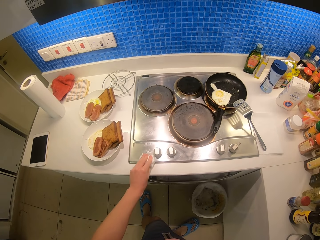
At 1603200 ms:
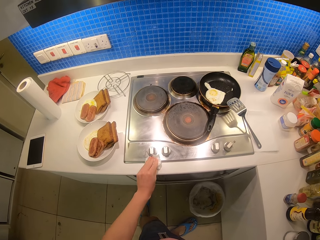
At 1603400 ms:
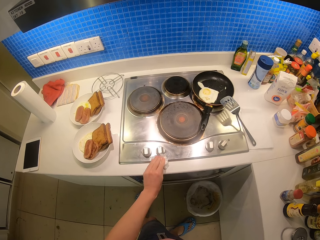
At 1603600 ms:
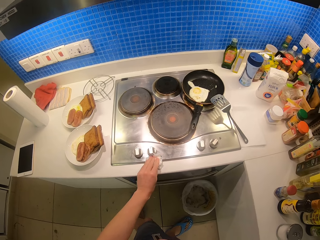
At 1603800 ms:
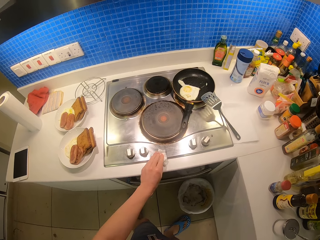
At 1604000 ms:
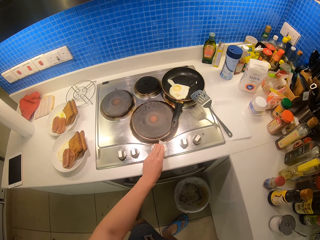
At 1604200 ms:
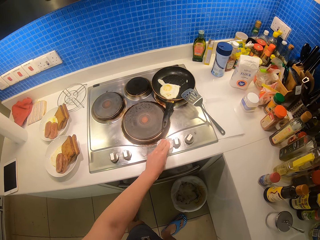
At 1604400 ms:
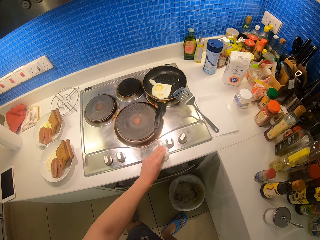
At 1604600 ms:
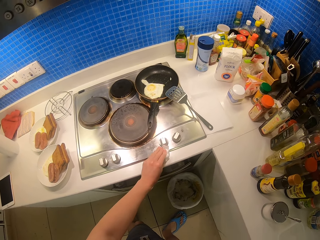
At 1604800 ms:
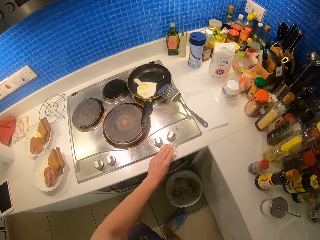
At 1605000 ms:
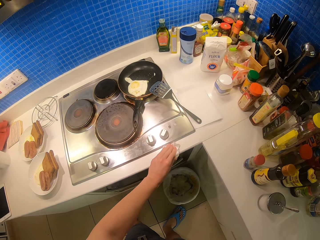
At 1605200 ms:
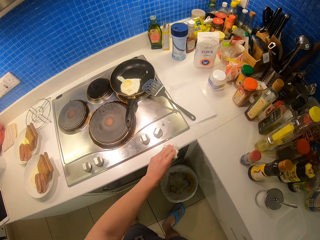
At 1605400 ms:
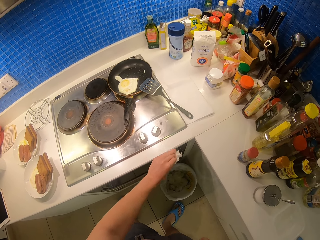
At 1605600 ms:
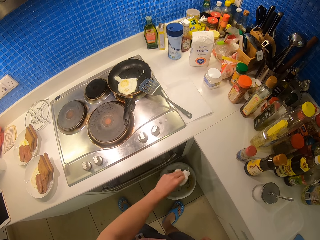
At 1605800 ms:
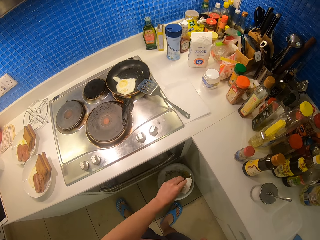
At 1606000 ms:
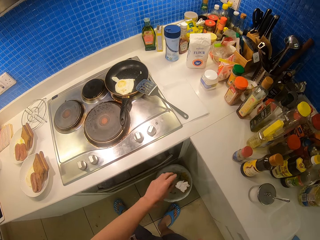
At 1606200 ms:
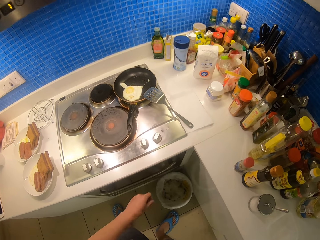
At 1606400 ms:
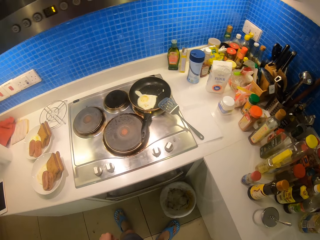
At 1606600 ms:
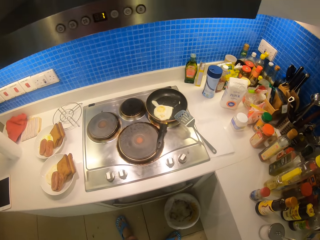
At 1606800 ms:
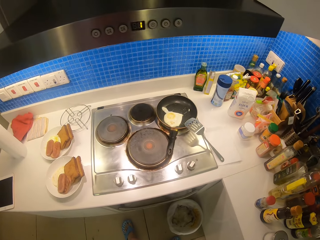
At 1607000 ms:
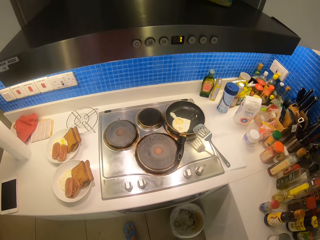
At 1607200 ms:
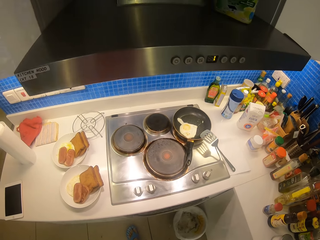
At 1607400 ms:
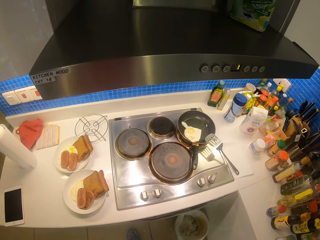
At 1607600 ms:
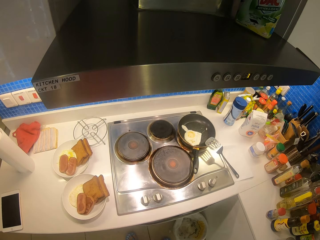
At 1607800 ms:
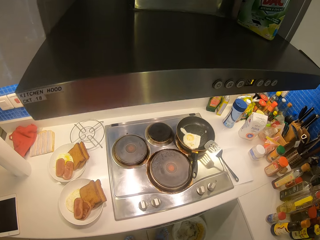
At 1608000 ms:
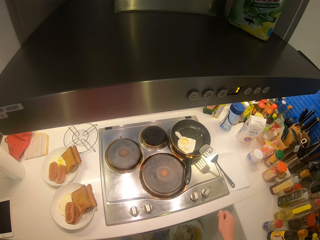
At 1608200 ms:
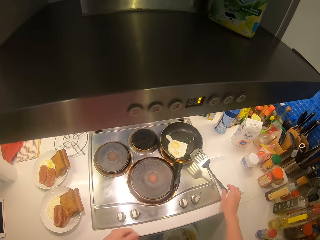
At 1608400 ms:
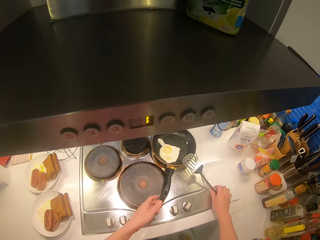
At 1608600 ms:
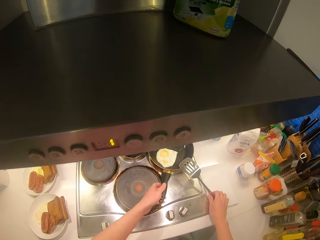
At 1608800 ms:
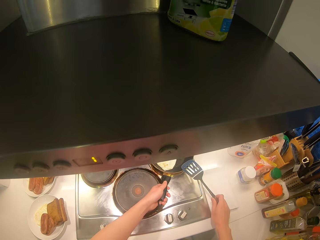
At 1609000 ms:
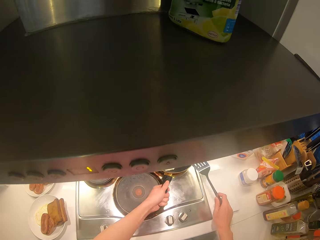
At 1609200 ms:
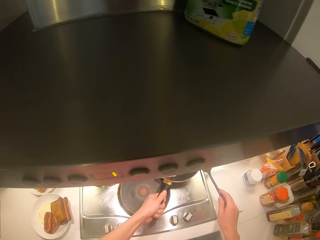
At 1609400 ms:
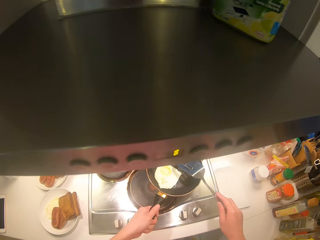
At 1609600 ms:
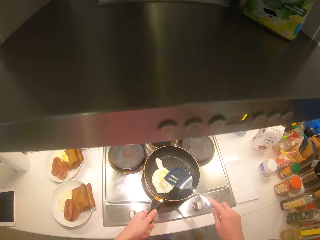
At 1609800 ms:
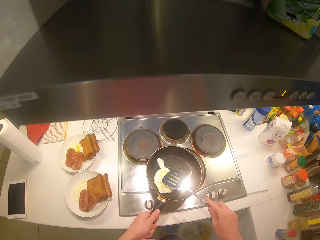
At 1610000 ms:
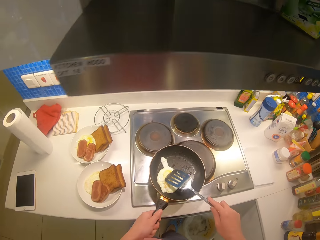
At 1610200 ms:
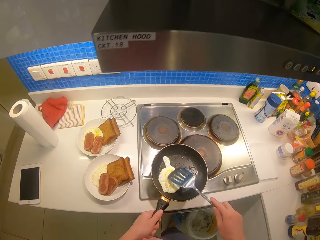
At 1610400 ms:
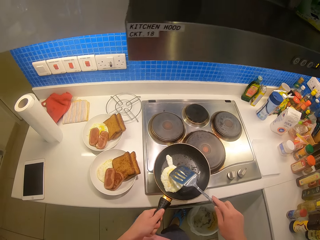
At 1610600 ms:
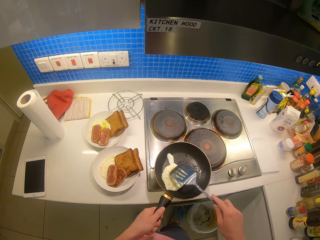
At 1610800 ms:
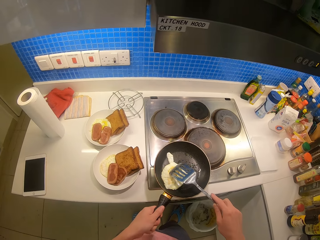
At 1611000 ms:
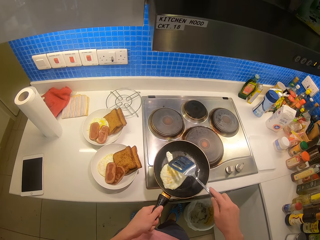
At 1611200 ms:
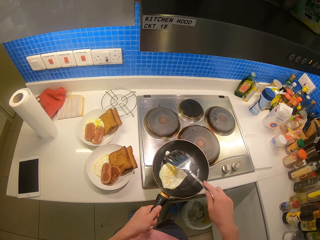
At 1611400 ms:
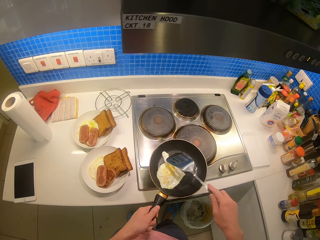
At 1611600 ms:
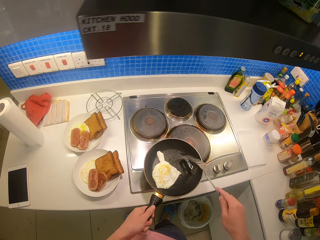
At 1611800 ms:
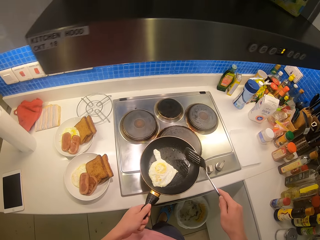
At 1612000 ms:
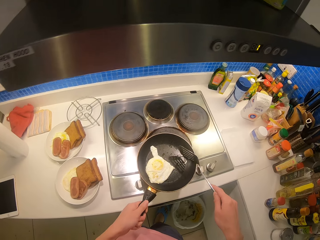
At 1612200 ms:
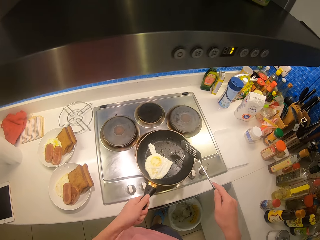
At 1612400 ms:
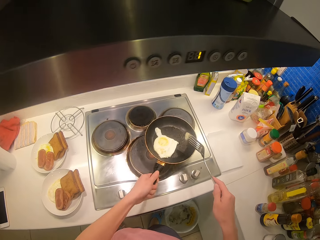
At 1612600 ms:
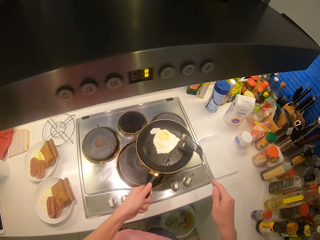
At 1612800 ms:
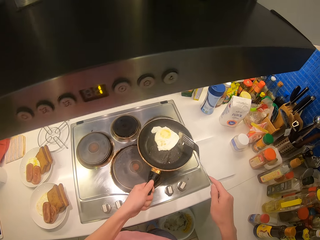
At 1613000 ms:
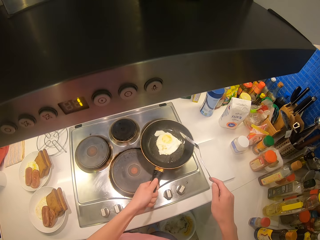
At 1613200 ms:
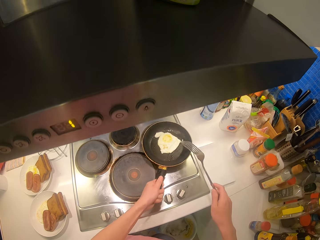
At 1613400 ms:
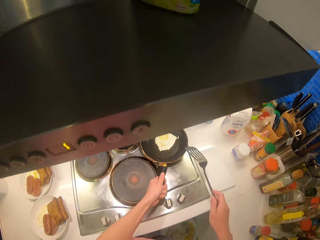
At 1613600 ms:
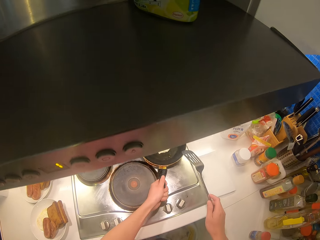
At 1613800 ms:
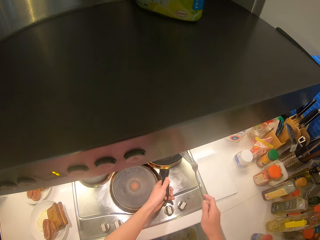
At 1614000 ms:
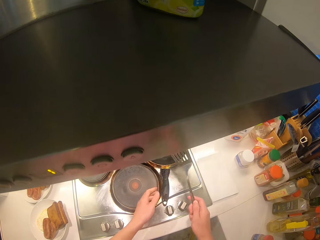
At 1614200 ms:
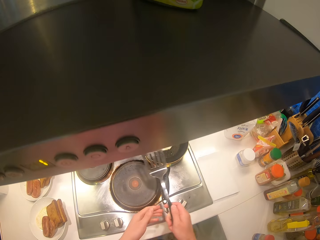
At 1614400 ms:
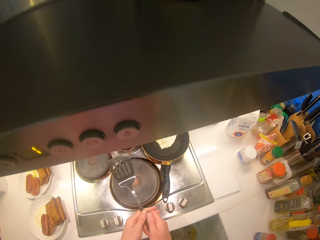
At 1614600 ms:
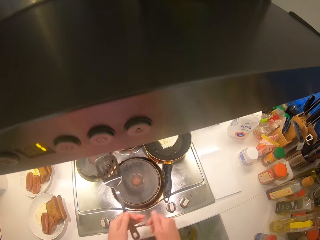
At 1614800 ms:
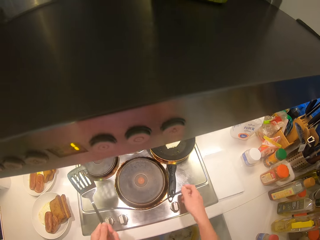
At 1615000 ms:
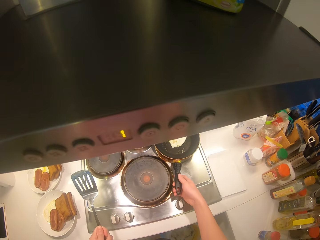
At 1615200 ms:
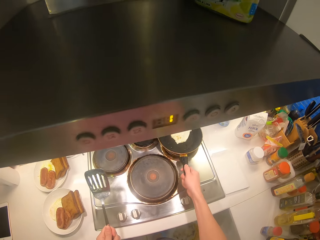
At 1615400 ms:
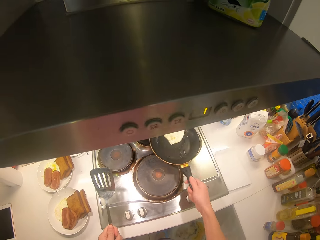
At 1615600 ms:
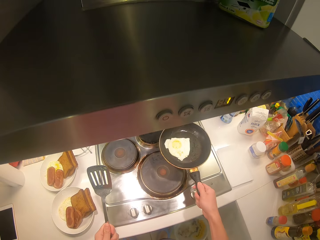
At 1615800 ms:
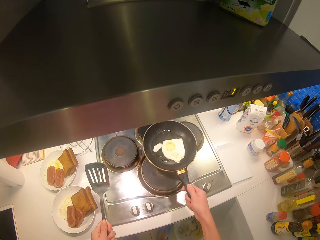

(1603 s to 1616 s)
The camera wearer wipes on the cooker. They discard the piece of kitchen towel. They take up the pan with the spoon. They press on the egg with the spoon. They hold the slotted turner. They hold the pan. They shake the egg on the pan. They place the pan back on the cooker.

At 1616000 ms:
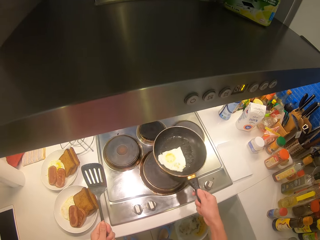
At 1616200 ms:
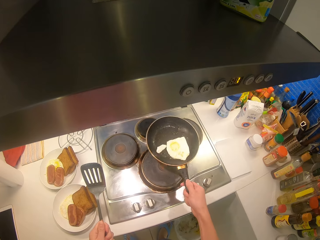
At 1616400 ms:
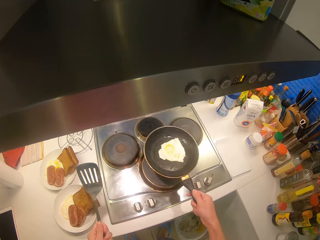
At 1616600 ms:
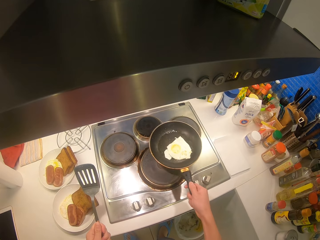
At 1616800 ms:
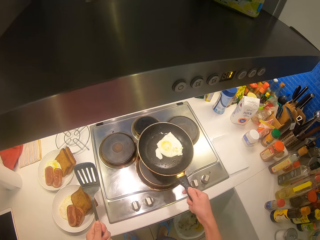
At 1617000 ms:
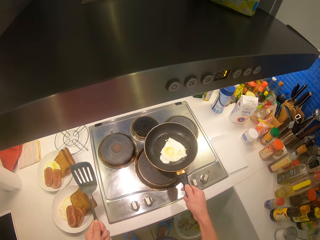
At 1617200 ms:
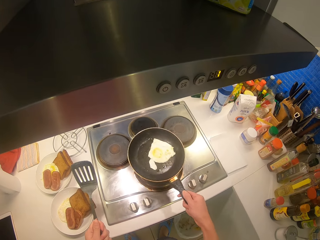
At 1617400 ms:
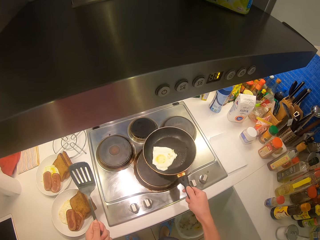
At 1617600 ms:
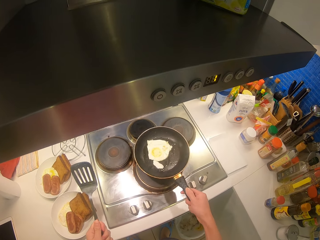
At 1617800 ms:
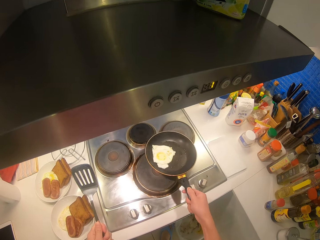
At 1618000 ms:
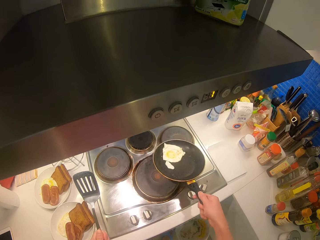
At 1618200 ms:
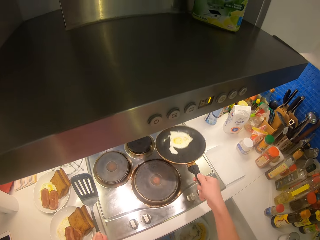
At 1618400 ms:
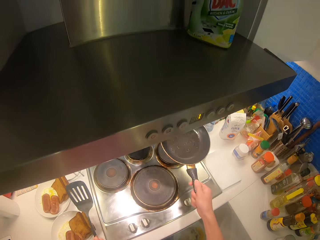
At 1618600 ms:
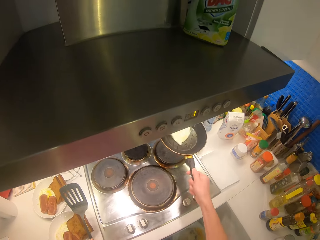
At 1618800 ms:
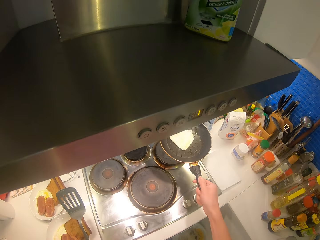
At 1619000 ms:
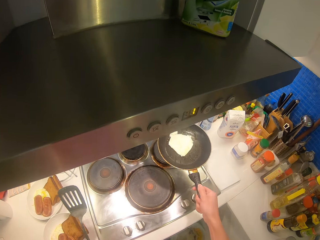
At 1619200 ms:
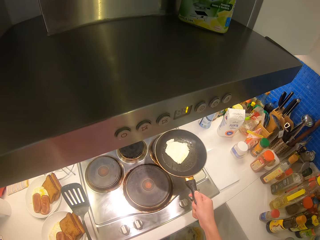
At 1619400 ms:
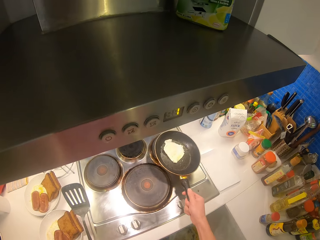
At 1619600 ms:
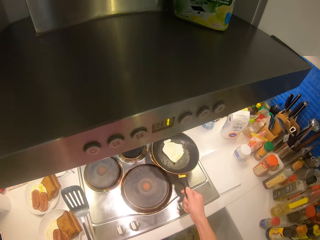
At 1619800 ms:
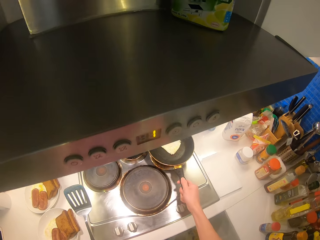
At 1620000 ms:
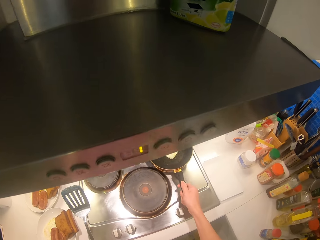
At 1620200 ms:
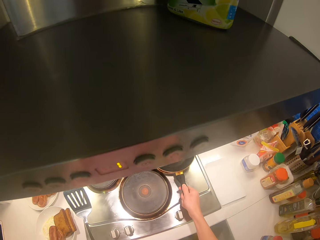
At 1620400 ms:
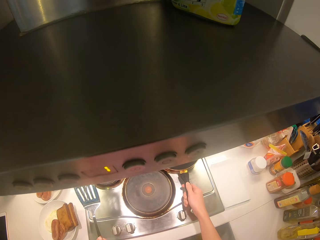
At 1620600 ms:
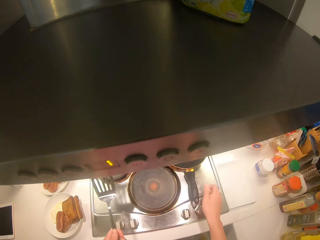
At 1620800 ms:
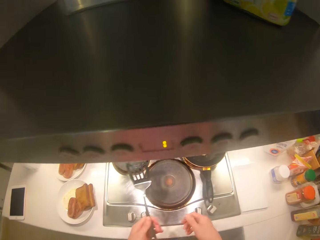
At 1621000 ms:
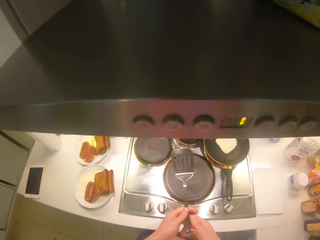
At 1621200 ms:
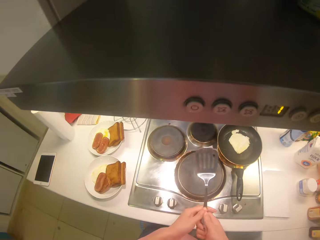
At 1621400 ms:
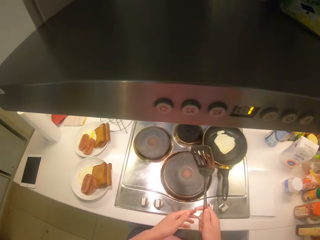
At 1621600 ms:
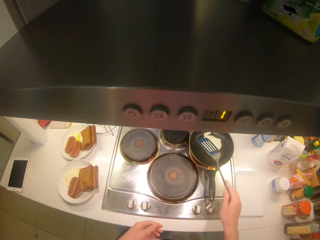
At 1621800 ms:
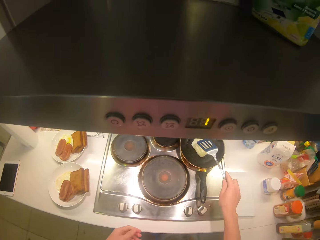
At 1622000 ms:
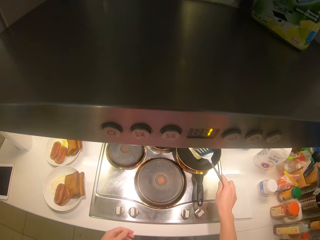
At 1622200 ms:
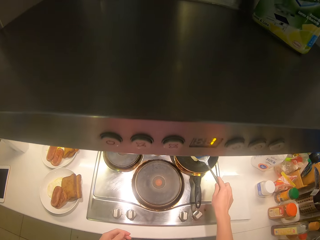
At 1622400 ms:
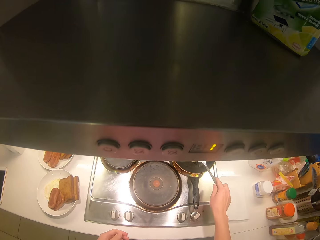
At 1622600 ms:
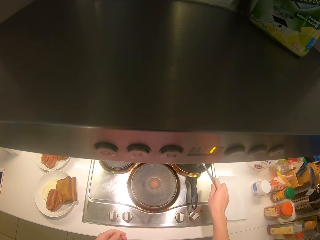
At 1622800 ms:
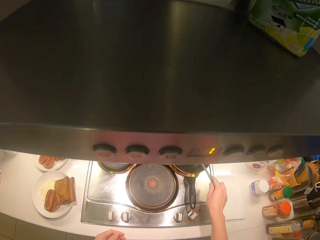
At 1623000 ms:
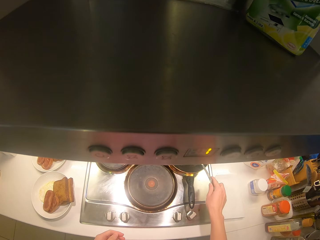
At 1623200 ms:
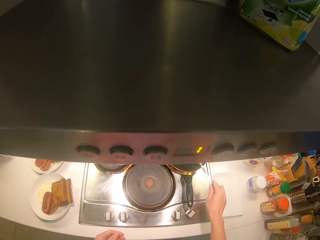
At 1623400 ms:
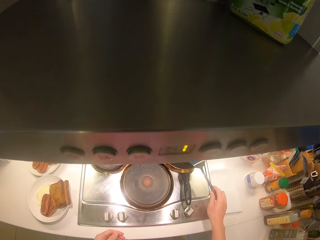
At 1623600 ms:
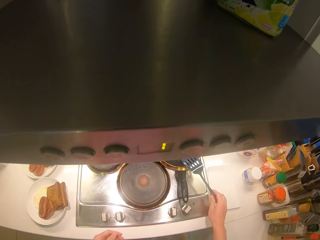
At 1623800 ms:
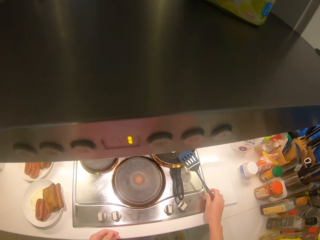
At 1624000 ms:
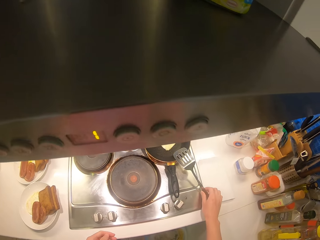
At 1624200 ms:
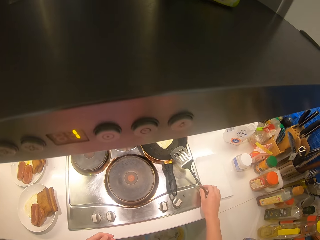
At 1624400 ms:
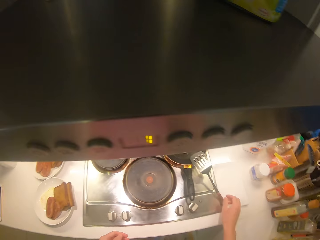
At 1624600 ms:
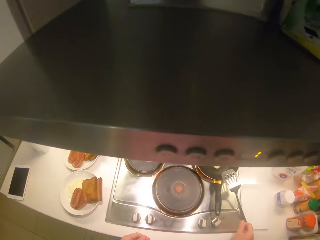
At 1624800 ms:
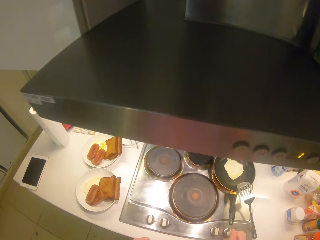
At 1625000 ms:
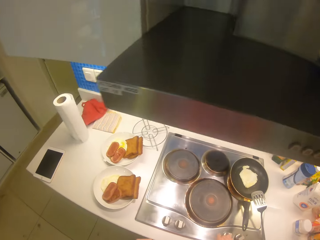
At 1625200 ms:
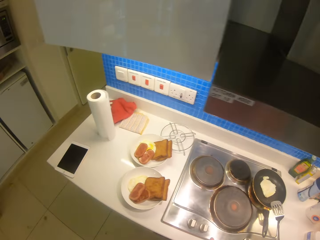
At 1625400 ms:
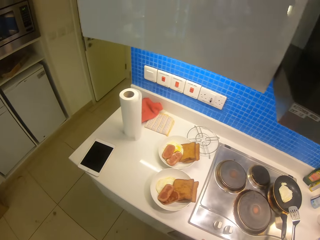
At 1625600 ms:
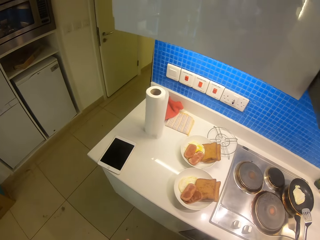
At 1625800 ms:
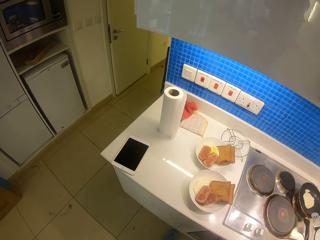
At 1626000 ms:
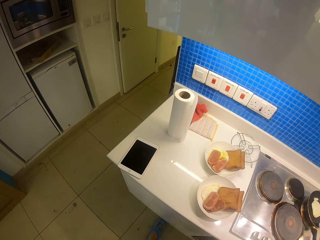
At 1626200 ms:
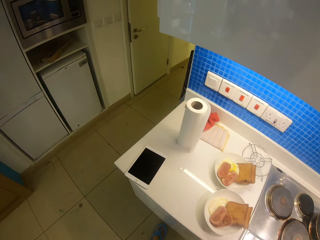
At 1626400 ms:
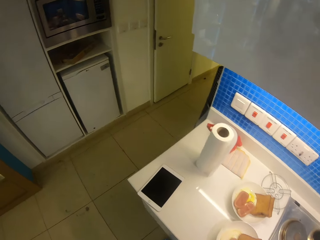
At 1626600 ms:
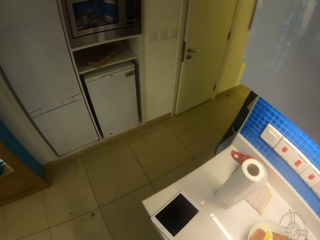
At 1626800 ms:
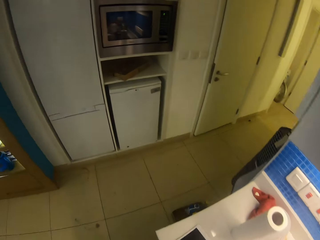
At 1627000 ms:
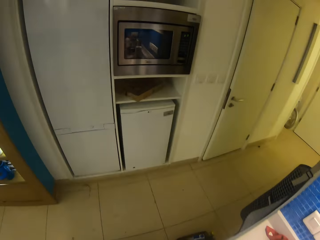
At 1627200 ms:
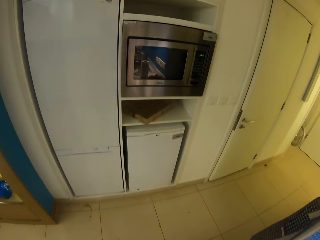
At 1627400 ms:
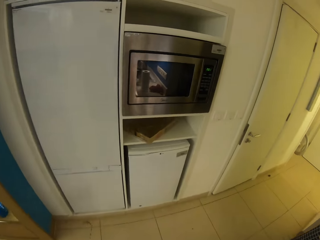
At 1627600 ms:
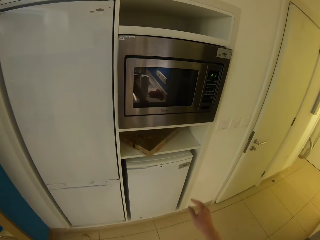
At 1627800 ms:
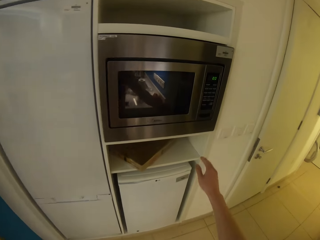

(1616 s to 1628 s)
The camera wearer shakes the egg on the pan. They flip the egg on the pan. They put the pan back on the gas cooker. They press on the egg with the spoon. They place the spoon by the pan.
